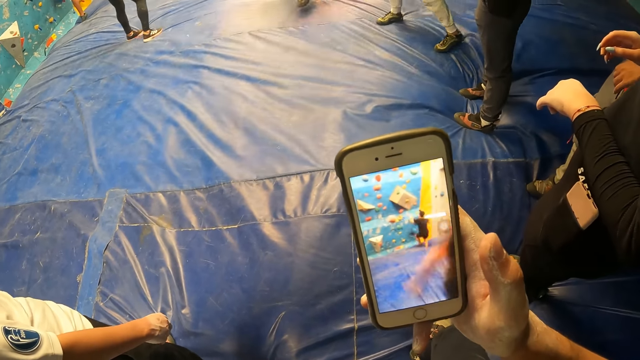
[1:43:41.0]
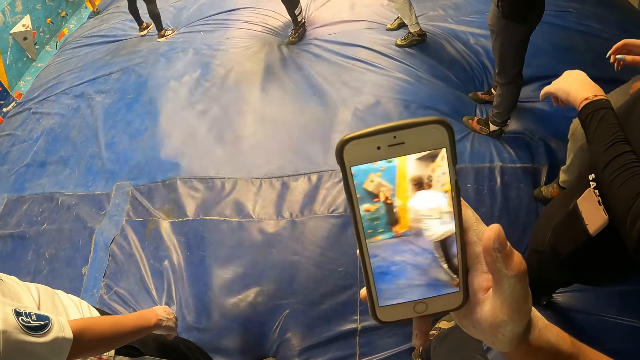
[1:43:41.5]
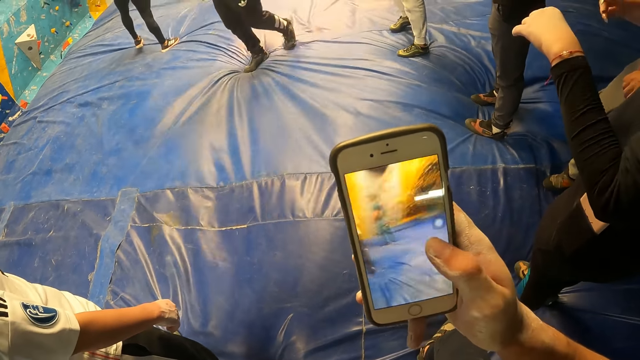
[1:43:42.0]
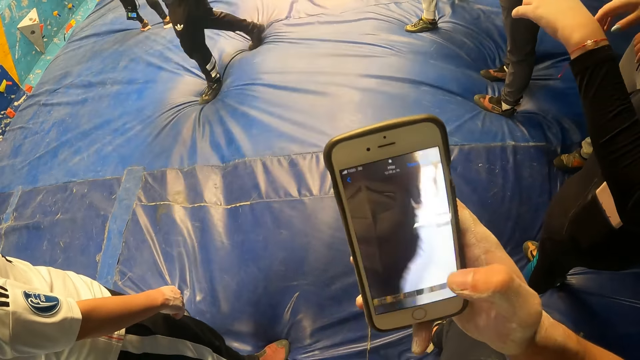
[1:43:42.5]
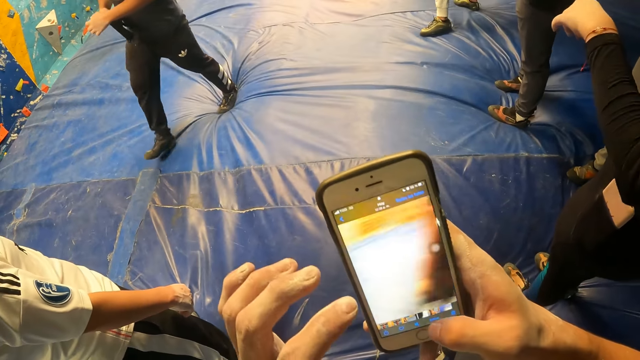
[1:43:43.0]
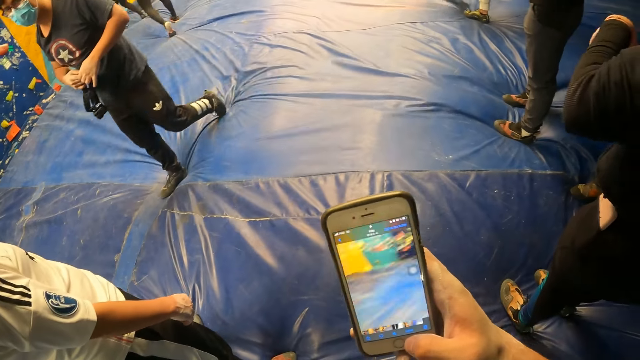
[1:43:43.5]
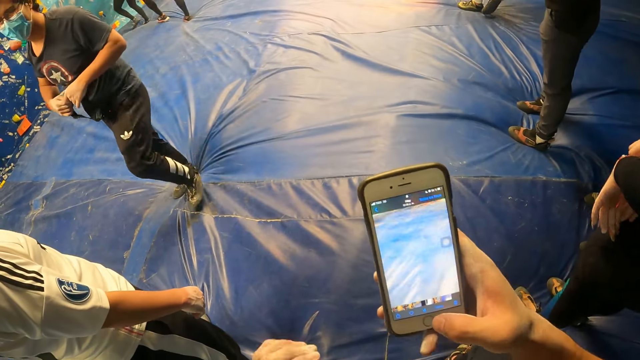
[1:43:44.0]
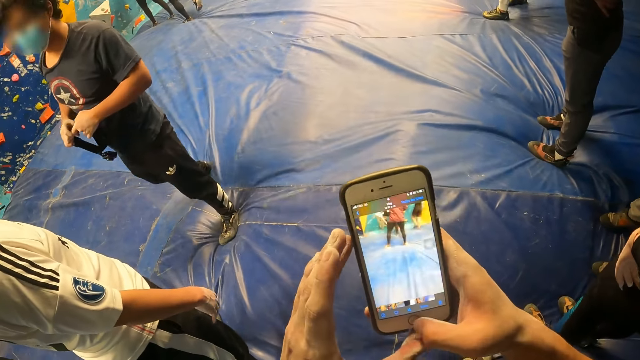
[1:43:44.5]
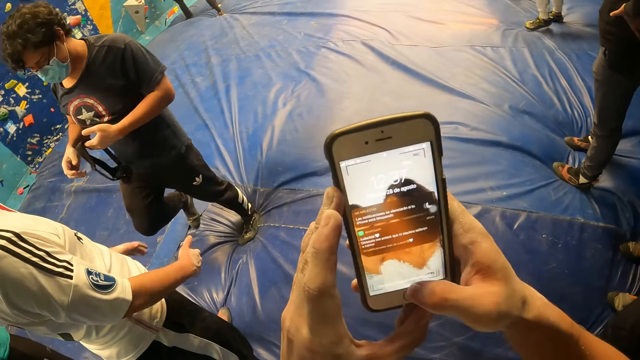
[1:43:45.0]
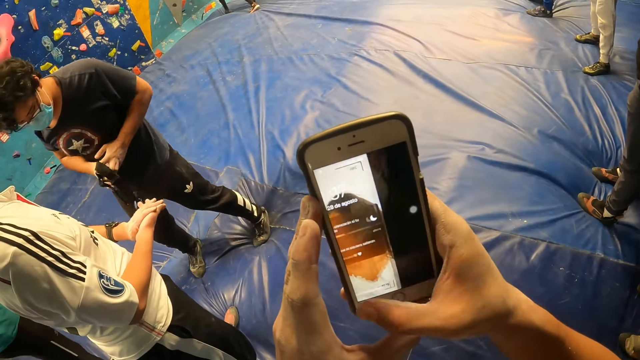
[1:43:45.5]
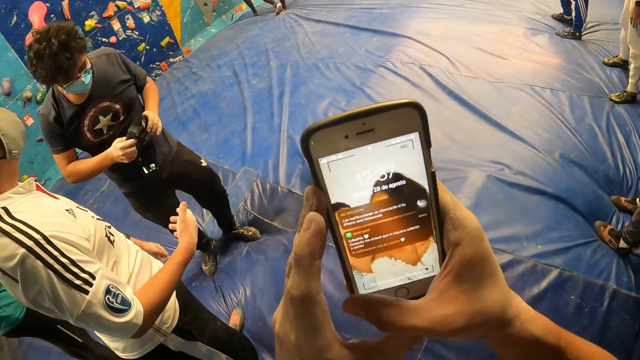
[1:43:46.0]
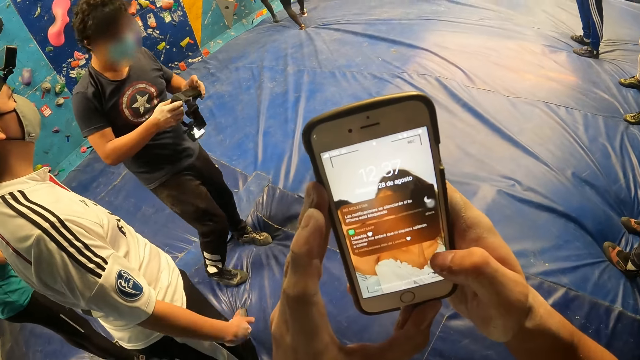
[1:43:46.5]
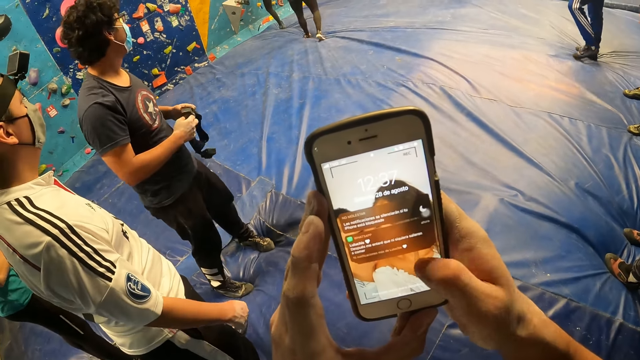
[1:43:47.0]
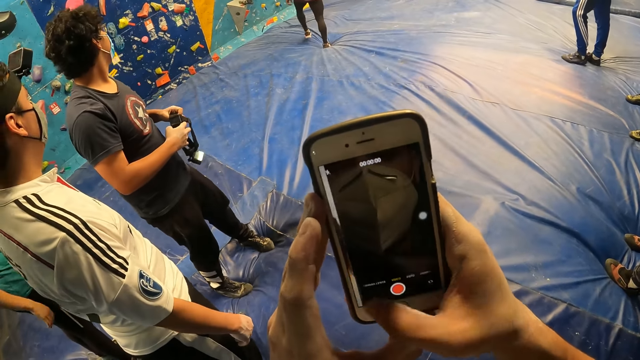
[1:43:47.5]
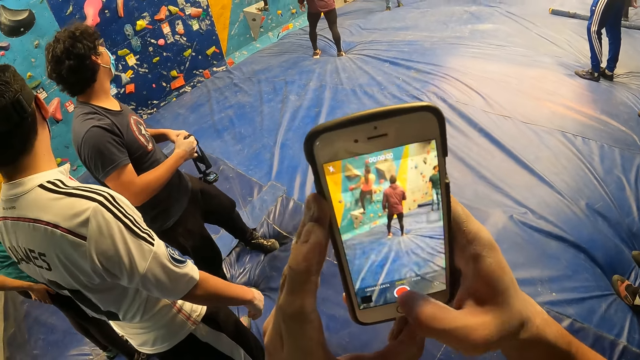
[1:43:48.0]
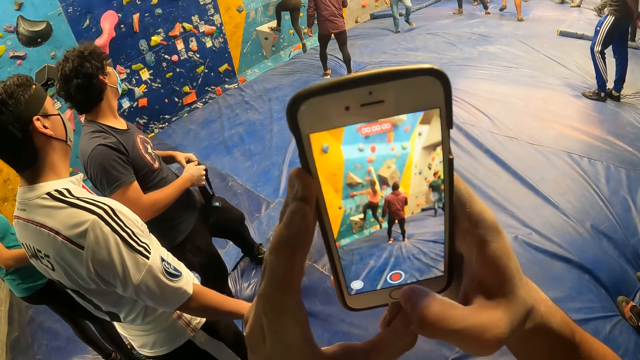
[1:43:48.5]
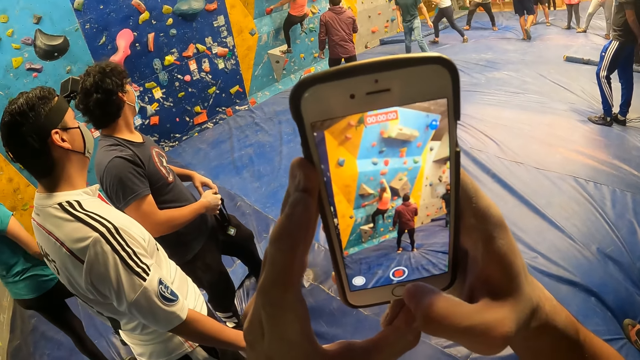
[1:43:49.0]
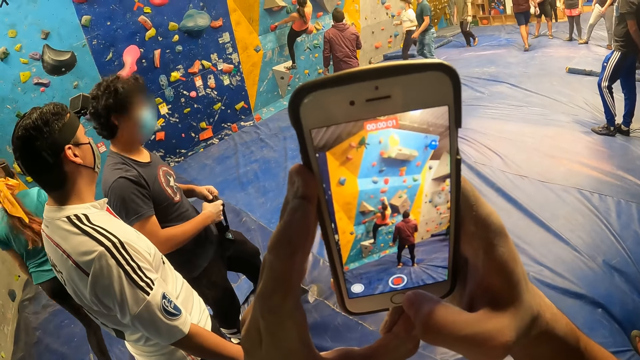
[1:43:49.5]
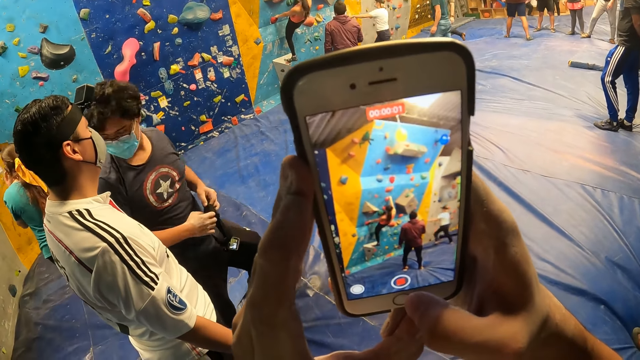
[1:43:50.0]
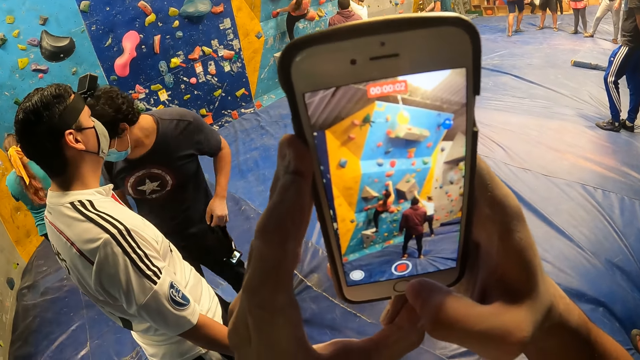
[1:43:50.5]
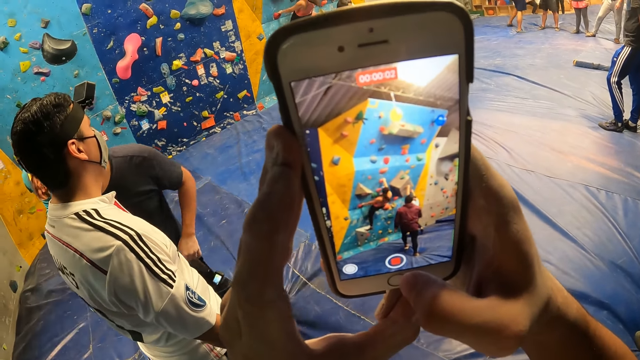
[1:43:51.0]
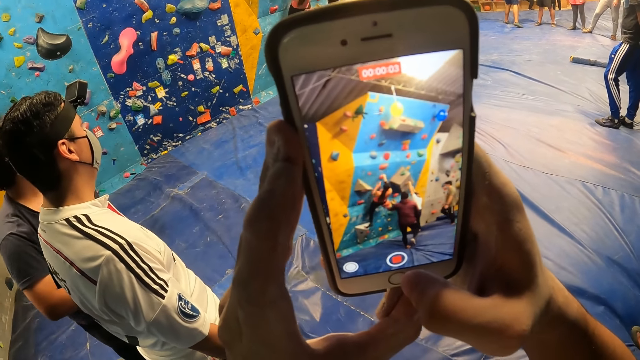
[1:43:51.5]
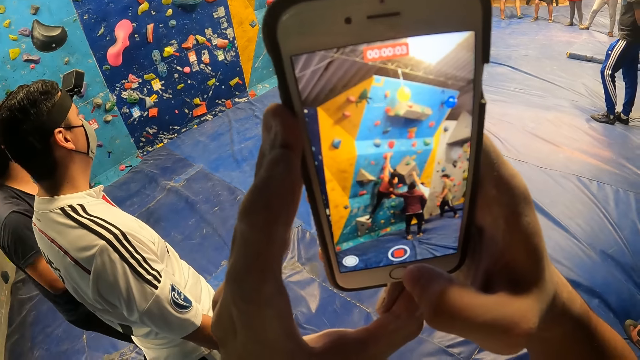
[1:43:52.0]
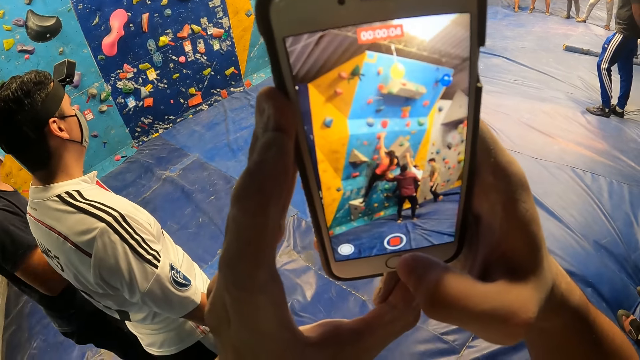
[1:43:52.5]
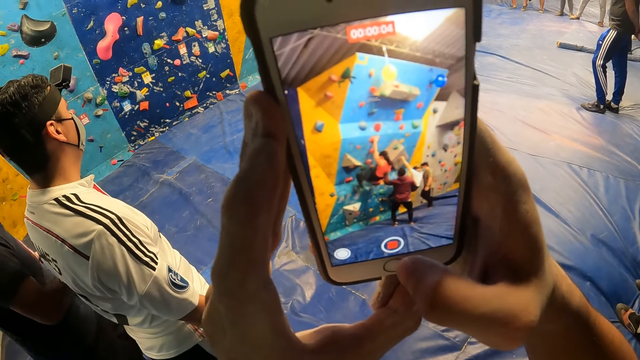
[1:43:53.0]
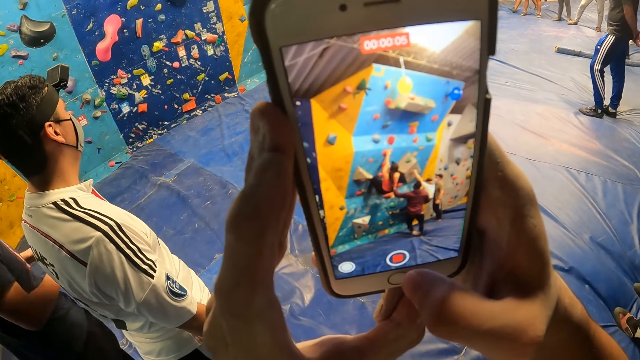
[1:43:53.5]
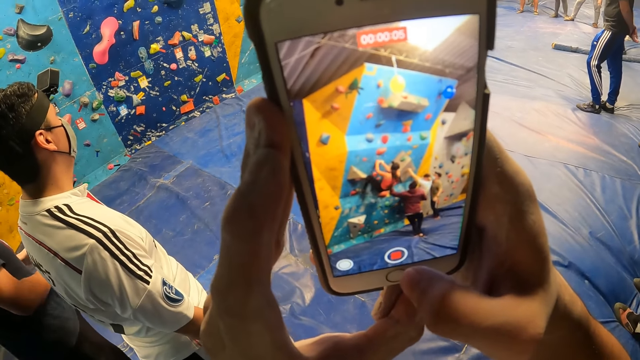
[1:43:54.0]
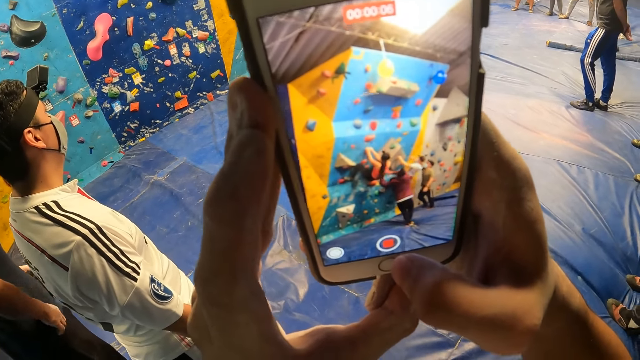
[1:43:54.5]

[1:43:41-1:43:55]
The man adjusts a camera with both hands. The camera wearer holds the phone with both hands. They record a video with the phone.

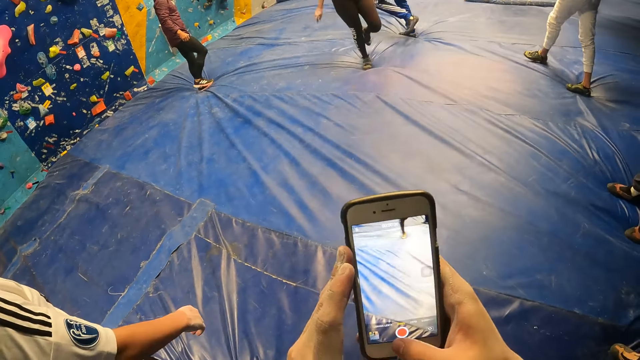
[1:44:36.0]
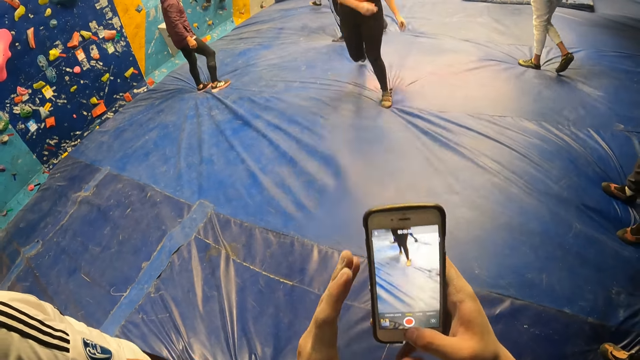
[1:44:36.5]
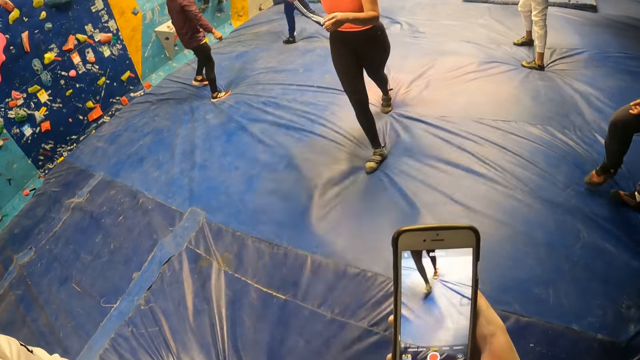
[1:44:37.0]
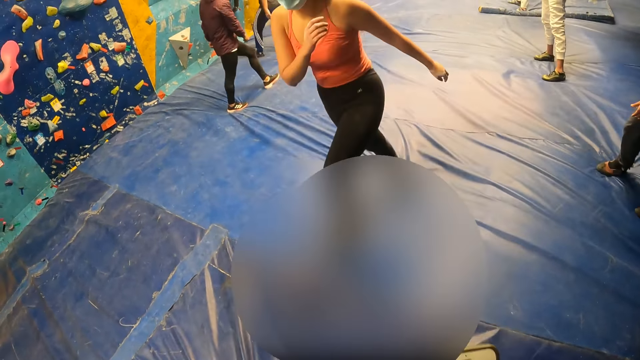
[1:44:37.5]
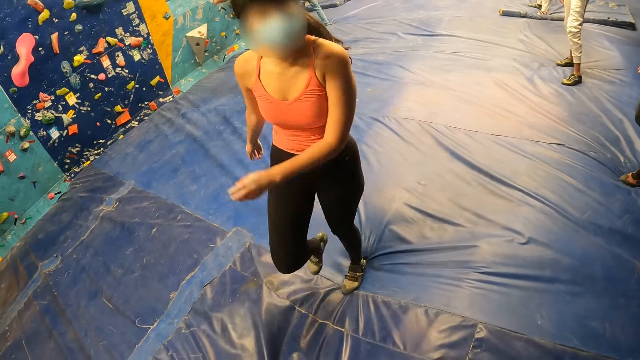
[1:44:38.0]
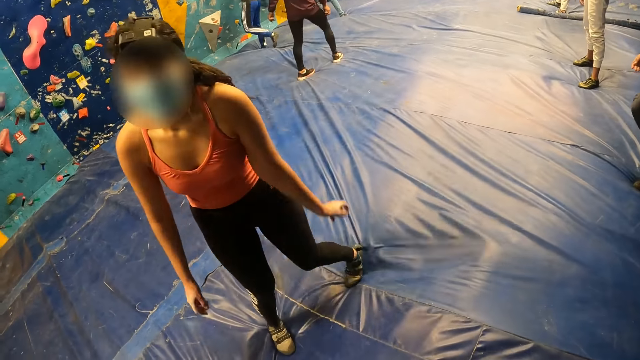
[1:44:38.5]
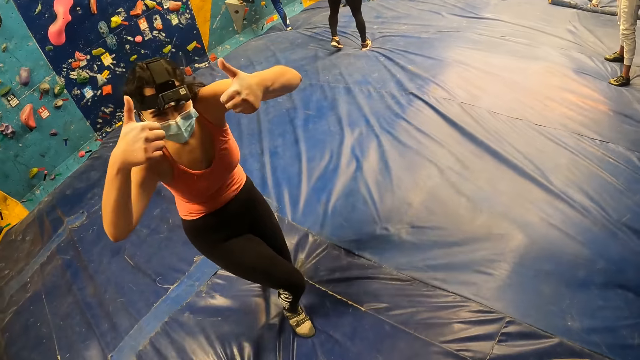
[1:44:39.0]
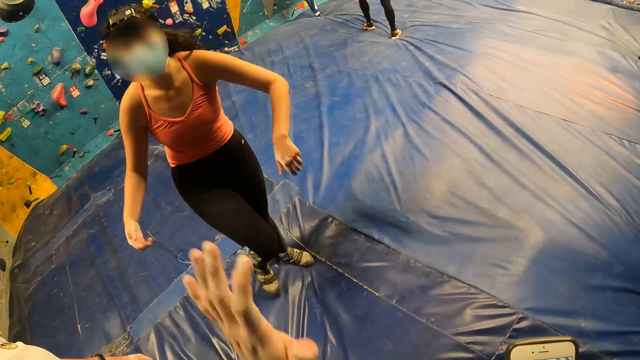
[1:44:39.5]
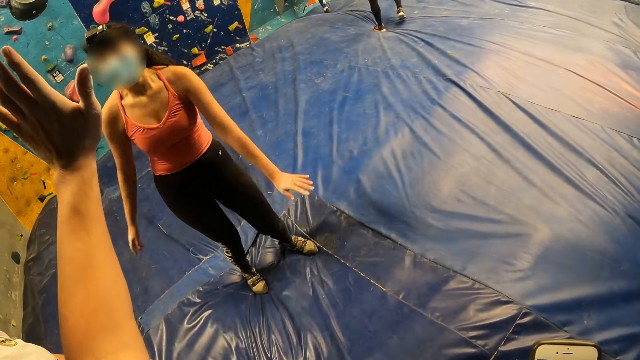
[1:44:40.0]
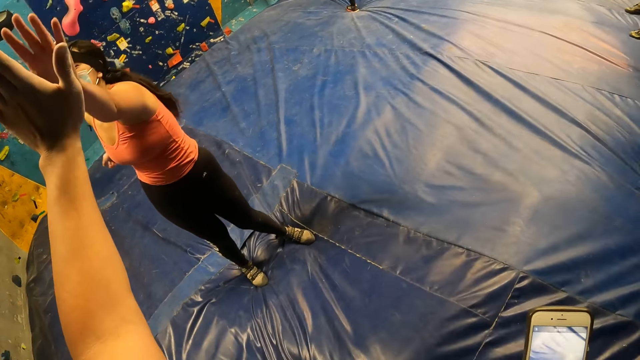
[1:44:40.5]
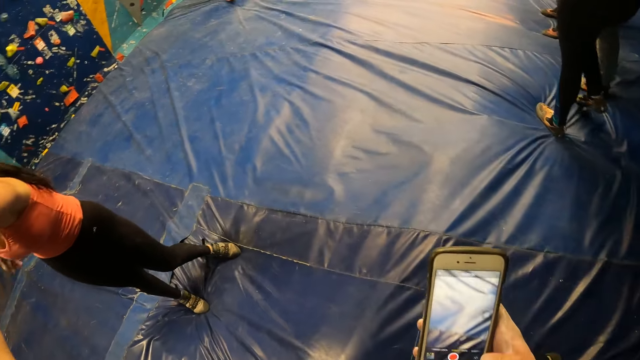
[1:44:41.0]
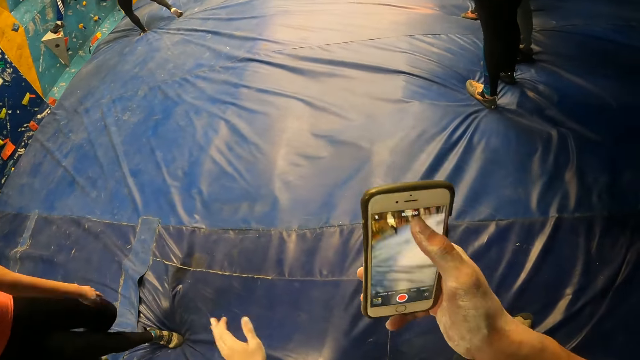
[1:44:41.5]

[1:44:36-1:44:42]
A woman interacts with the camera wearer. The woman raises her arms. The camera wearer operates the phone with his right hand. He greets the woman.
